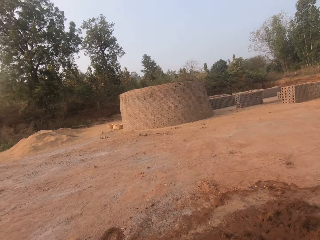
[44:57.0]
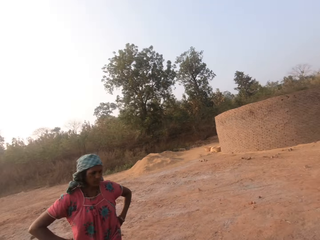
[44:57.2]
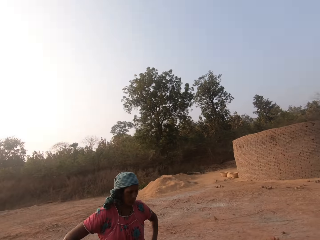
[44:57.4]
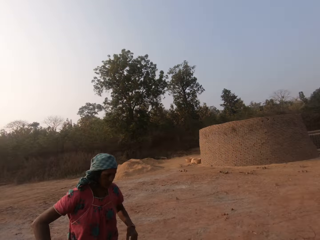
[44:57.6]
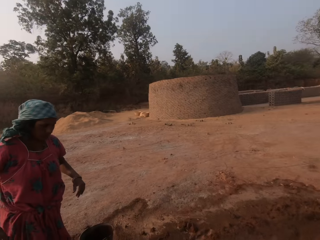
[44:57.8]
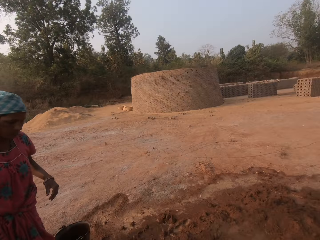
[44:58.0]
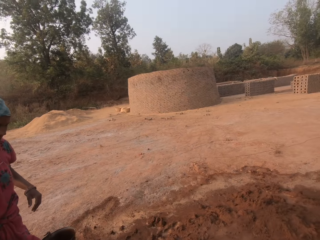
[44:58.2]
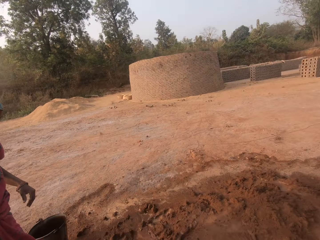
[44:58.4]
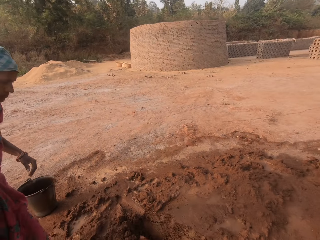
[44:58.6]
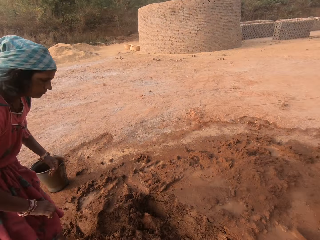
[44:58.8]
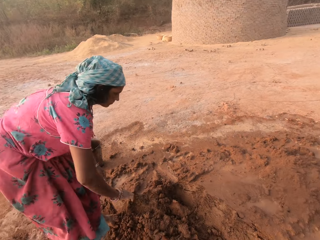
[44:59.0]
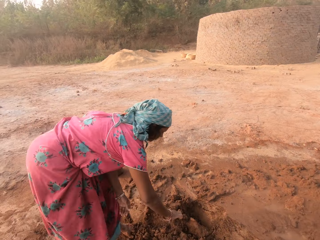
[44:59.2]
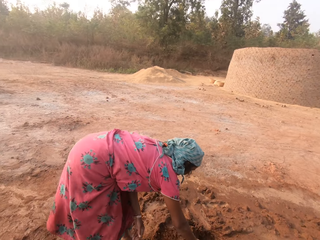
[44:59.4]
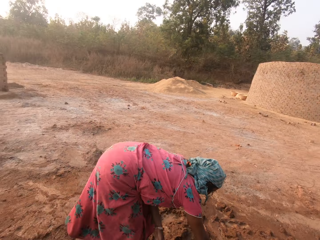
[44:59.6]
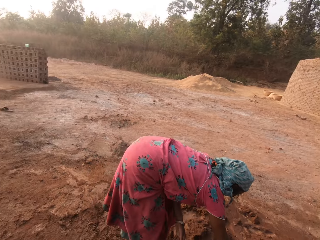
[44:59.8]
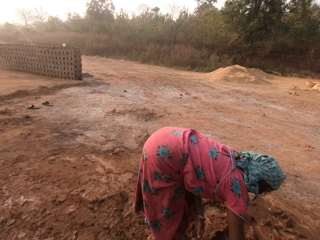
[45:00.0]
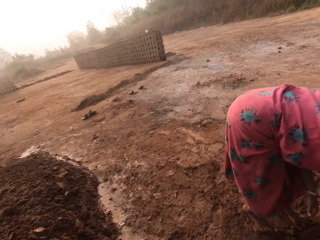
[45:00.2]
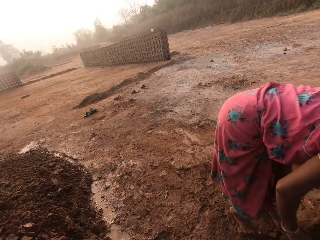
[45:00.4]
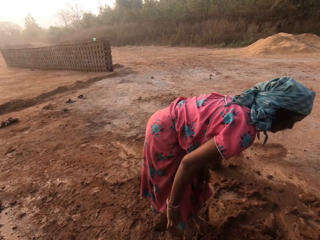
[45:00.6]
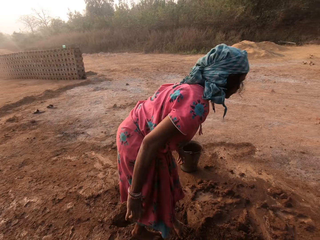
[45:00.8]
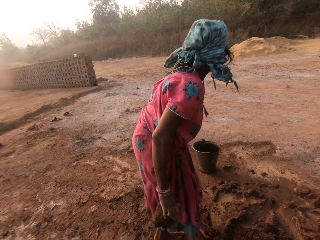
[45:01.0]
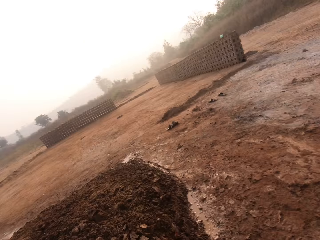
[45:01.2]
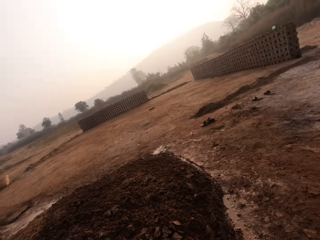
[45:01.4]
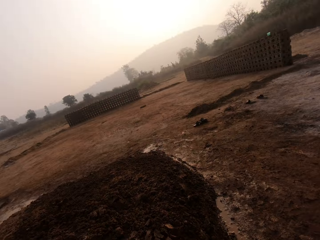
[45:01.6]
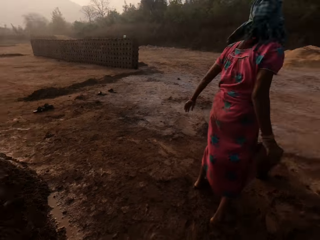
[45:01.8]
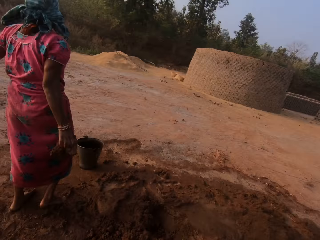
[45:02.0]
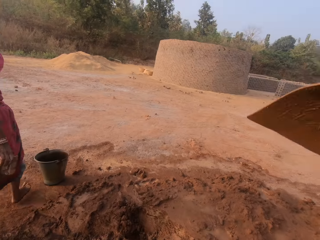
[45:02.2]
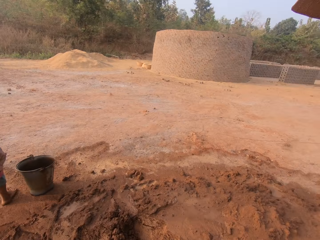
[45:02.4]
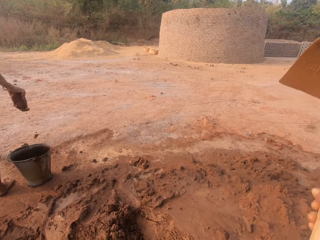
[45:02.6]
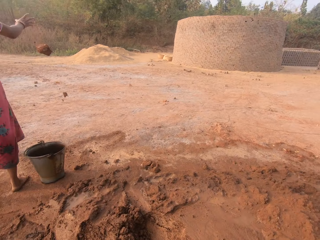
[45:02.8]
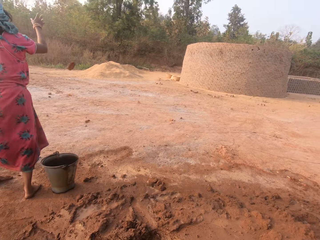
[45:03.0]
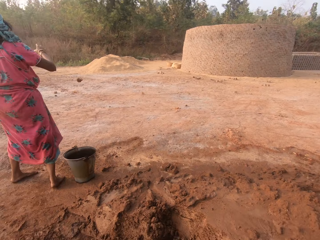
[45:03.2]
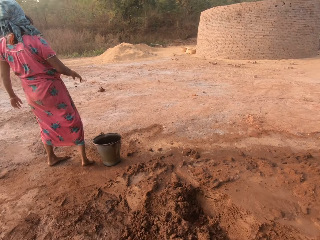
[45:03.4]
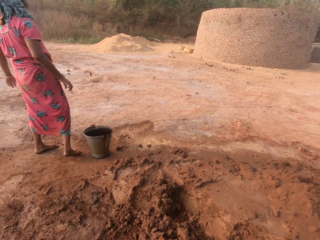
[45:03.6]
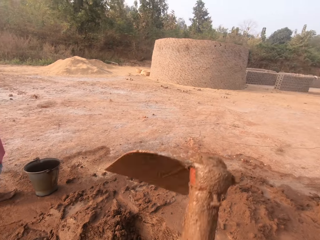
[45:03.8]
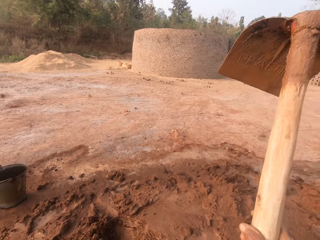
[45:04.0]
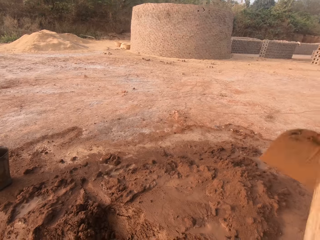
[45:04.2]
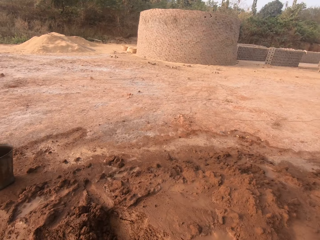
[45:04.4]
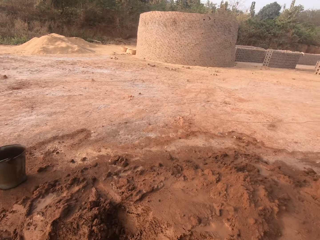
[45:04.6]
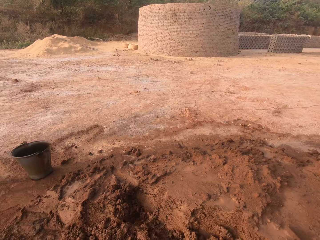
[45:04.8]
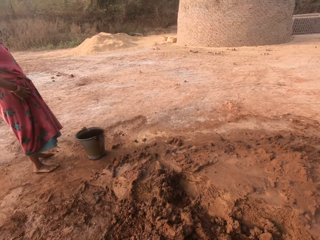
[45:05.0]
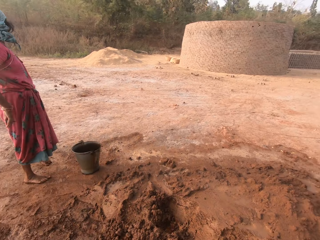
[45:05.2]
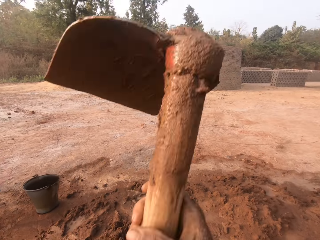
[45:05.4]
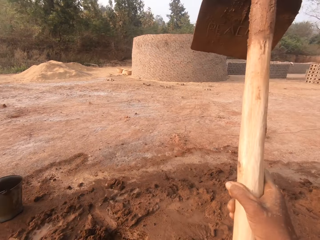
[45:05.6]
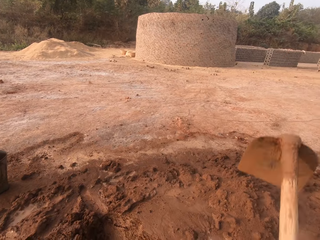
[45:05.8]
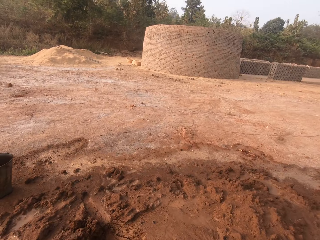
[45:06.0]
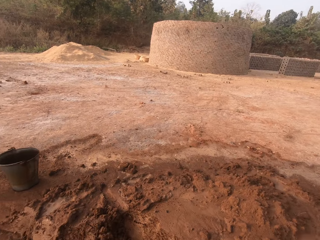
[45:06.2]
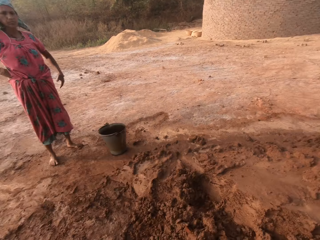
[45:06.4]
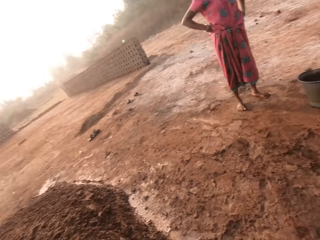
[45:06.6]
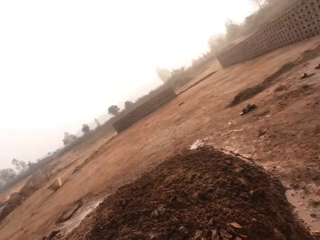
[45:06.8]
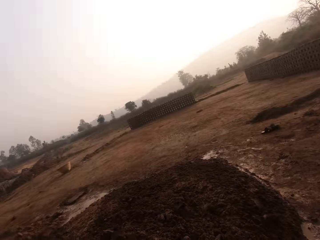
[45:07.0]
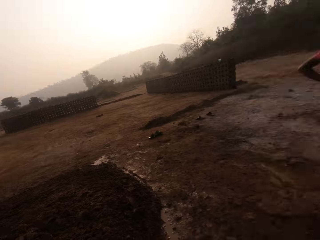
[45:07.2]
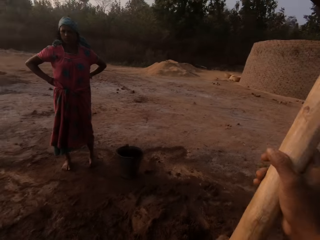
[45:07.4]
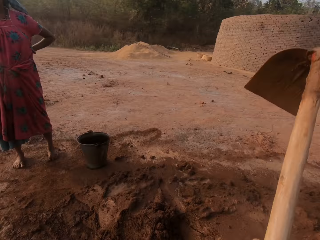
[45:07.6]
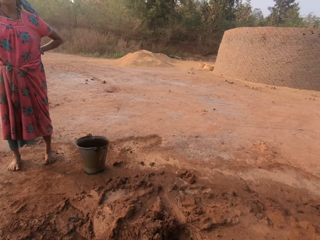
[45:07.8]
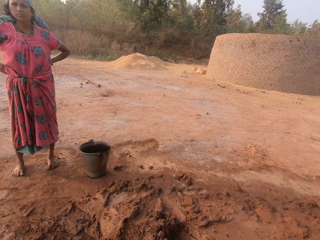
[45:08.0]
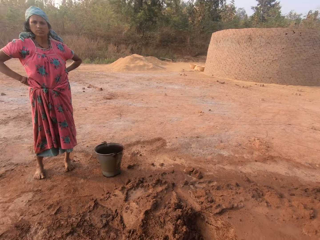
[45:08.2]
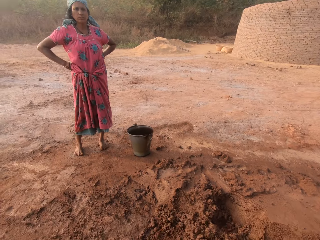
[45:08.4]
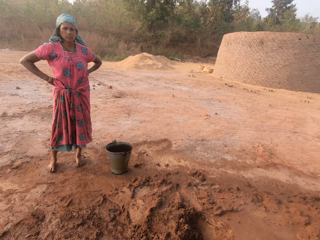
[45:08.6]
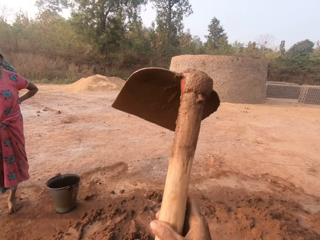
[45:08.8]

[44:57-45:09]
The woman picks a stone from the heap of sand with her right hand. The woman throws the stone on the ground with her right hand. The camera wearer gathers sand from the heap of sand on the ground with the hoe in his right hand.

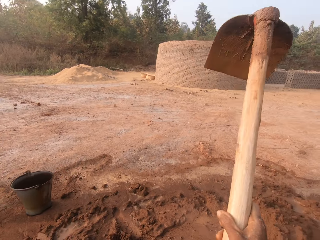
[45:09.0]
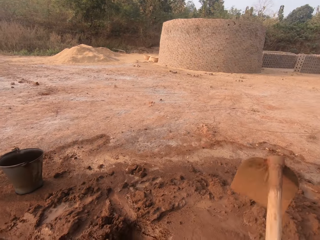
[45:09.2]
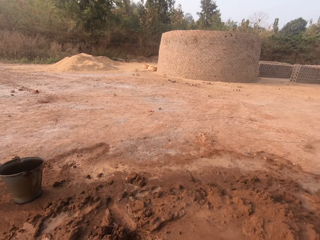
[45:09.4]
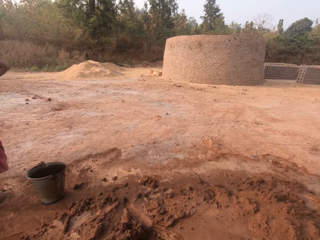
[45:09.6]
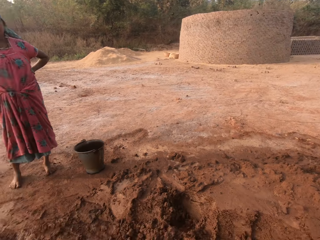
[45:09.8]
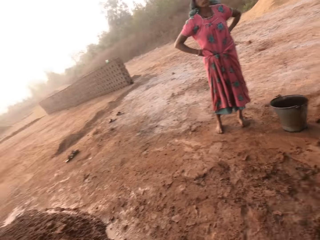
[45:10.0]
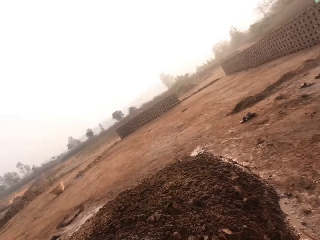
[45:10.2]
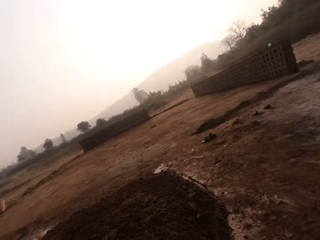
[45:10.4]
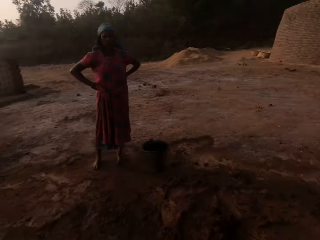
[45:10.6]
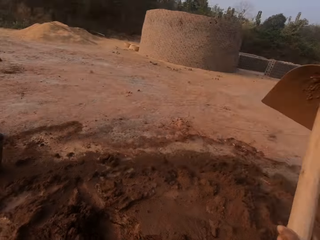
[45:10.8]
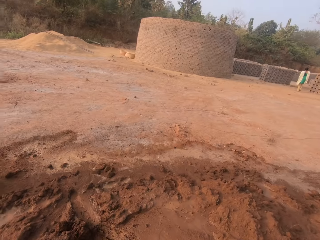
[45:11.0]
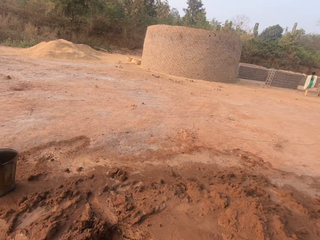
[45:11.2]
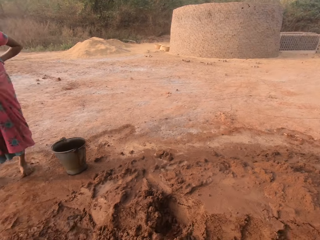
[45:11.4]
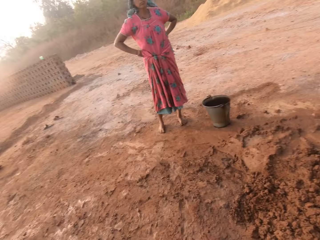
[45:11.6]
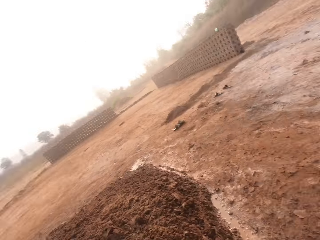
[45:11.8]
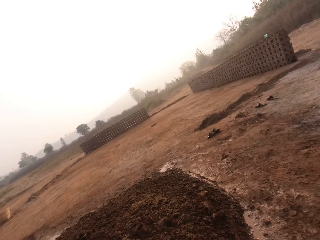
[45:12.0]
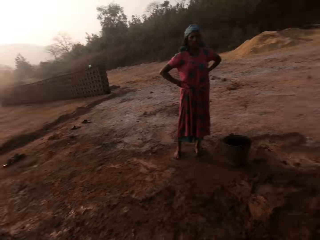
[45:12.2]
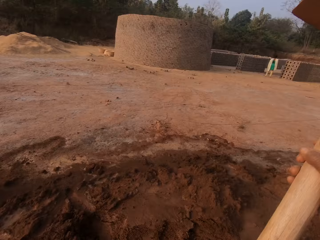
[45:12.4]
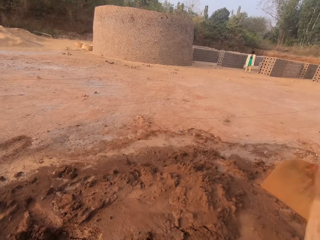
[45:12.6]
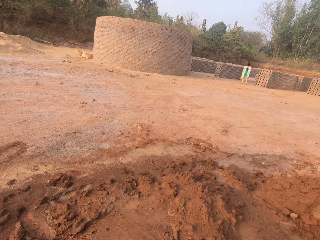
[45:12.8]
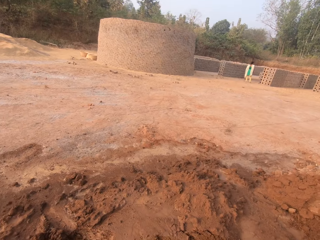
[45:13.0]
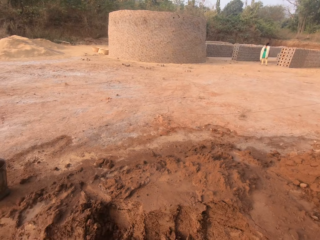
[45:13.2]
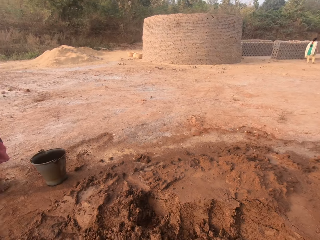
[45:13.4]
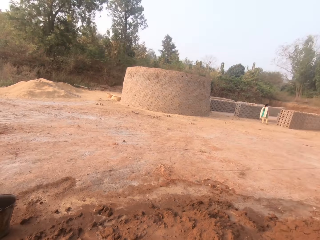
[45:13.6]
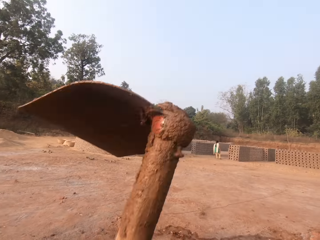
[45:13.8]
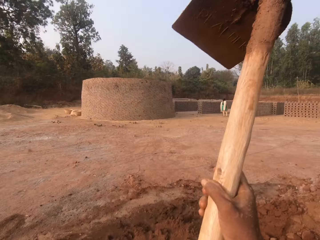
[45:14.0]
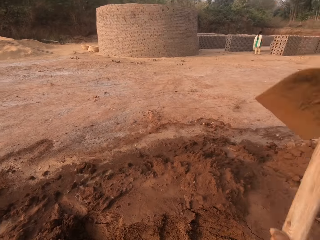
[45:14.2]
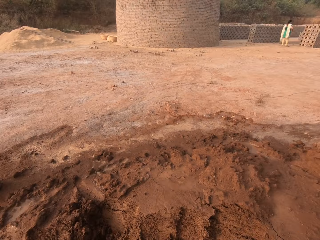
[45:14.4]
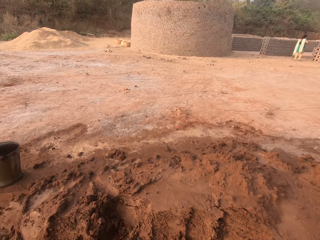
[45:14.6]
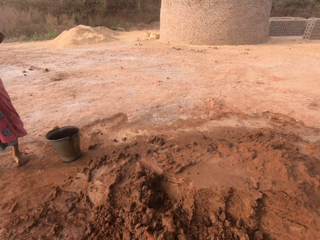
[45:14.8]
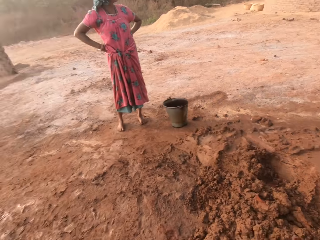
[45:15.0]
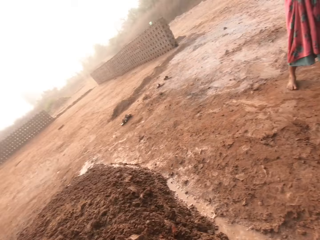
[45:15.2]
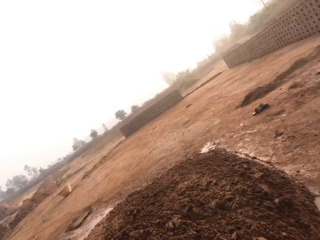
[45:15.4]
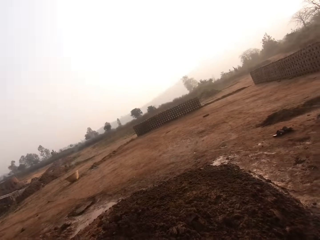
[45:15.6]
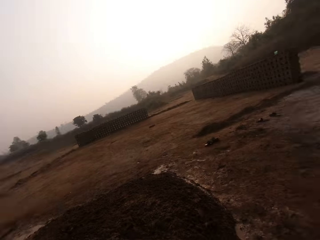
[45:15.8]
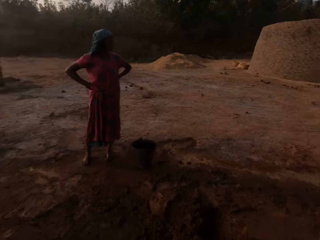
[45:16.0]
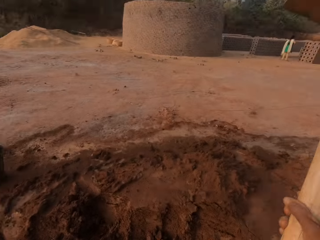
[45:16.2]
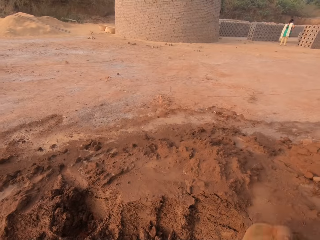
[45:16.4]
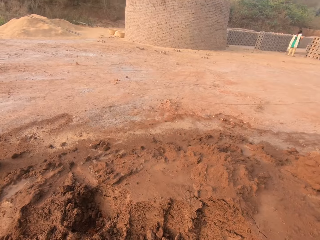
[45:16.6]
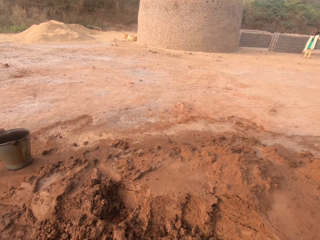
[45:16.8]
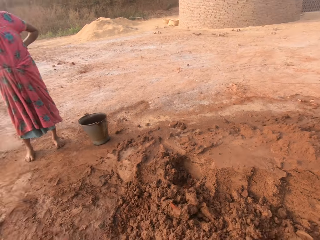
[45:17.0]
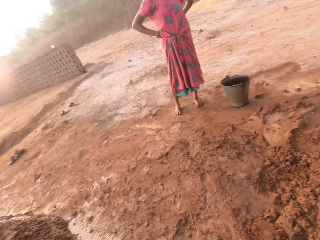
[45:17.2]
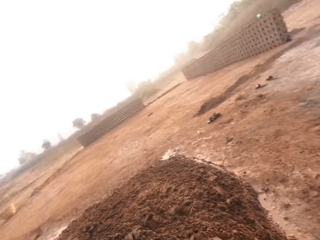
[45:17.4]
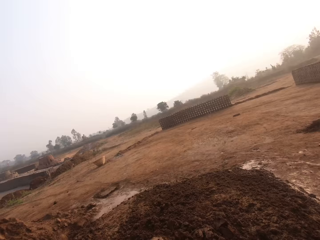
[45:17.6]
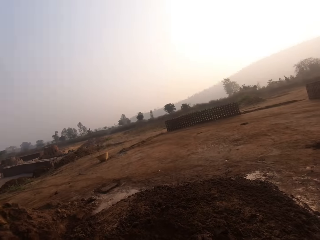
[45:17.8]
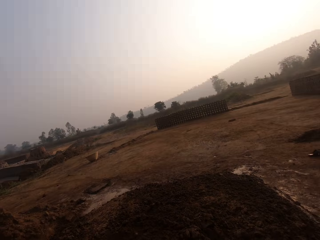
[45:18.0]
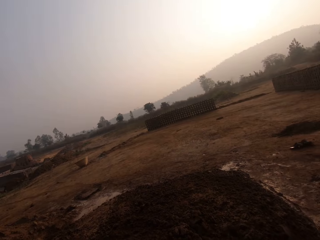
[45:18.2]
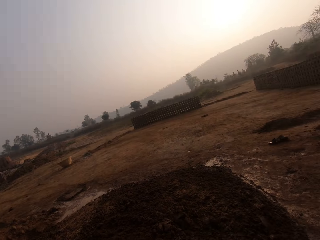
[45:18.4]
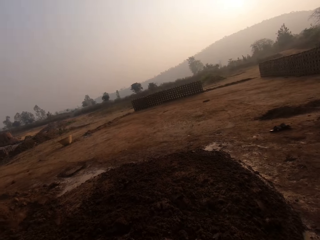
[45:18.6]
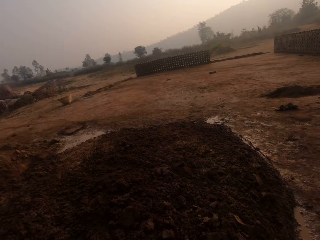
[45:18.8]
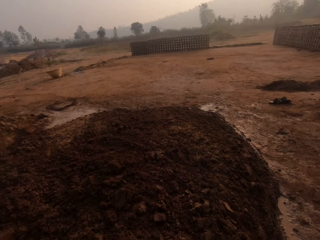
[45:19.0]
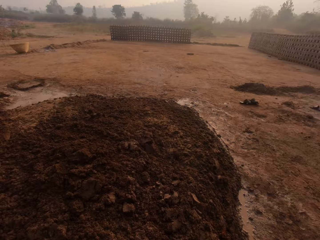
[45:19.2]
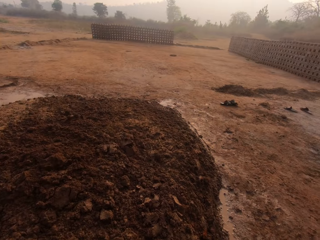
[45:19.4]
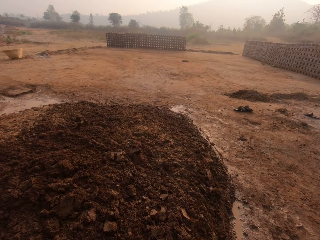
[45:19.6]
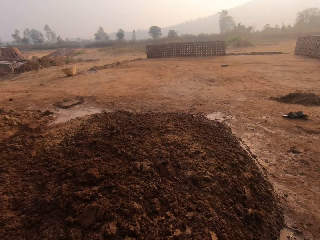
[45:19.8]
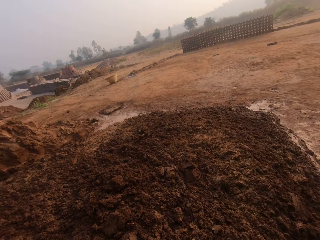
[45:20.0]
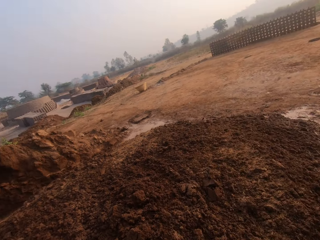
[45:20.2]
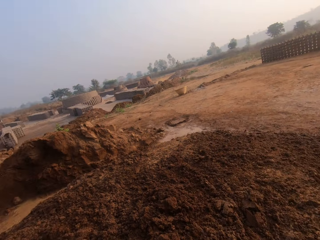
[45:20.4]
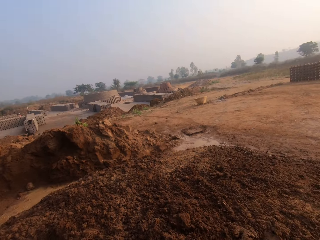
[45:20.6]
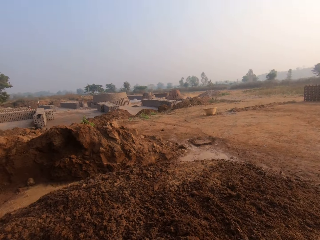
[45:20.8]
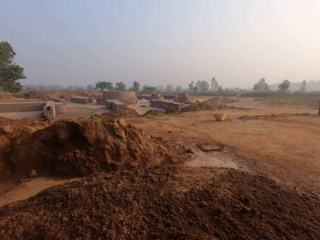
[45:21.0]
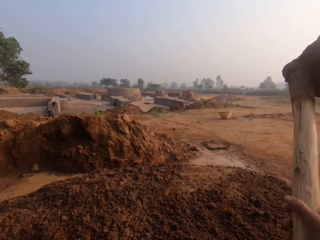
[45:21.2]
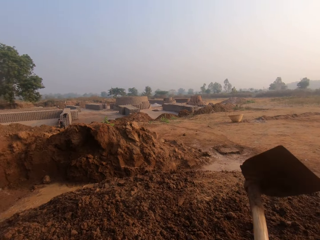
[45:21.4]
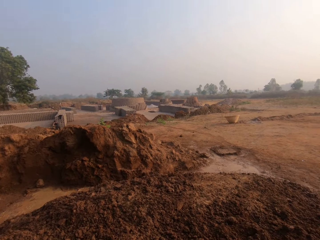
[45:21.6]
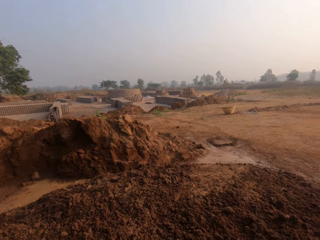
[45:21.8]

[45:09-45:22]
The camera wearer looks around.
